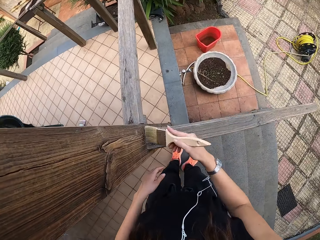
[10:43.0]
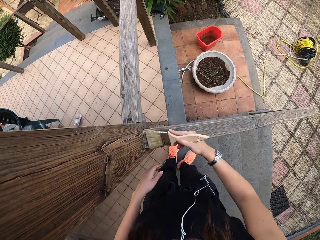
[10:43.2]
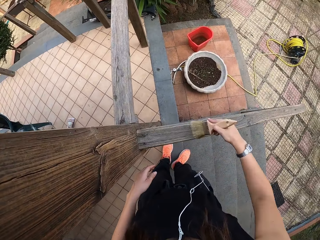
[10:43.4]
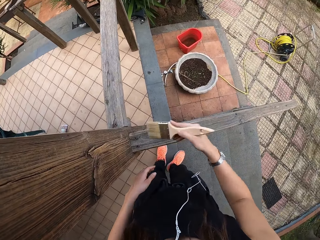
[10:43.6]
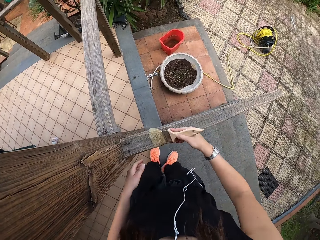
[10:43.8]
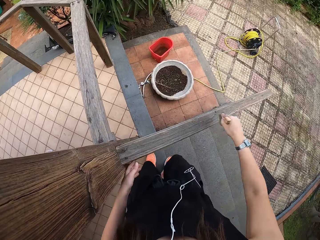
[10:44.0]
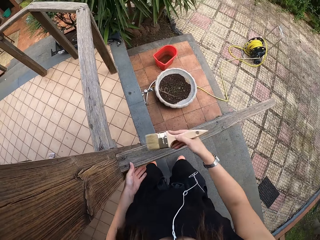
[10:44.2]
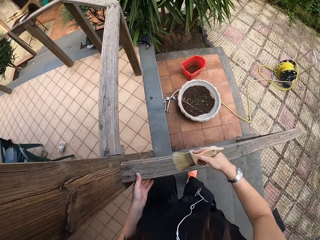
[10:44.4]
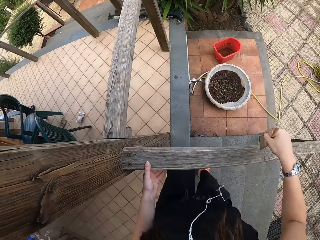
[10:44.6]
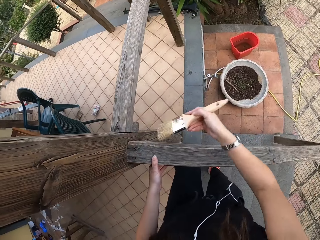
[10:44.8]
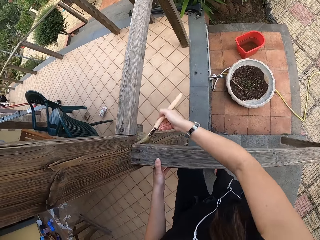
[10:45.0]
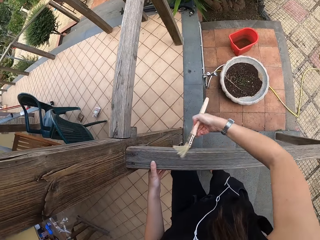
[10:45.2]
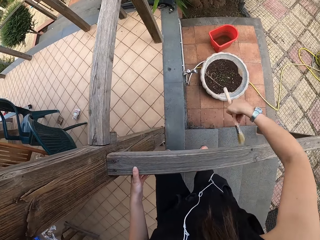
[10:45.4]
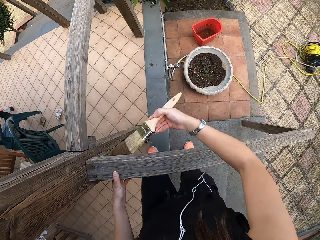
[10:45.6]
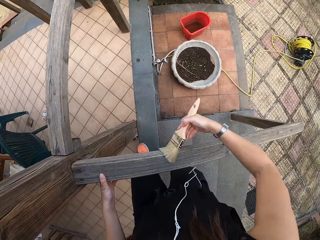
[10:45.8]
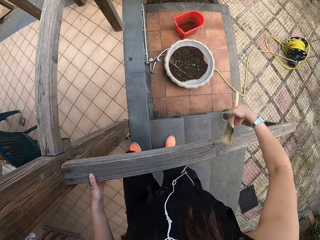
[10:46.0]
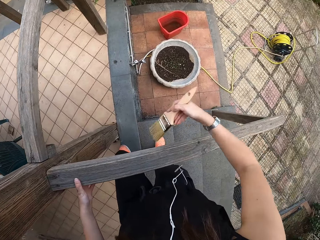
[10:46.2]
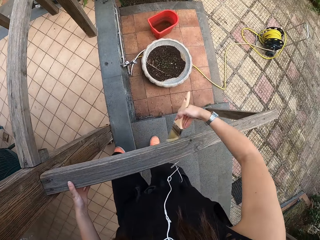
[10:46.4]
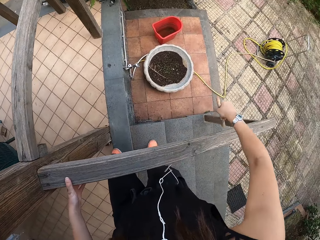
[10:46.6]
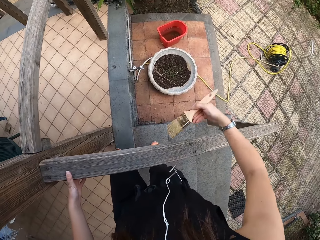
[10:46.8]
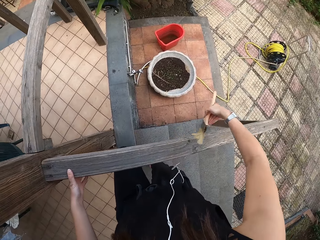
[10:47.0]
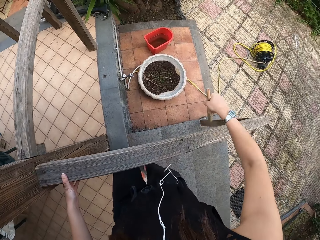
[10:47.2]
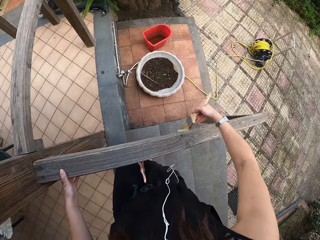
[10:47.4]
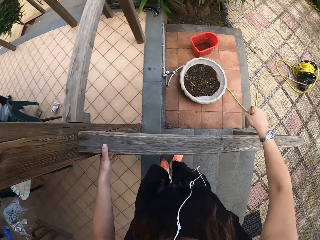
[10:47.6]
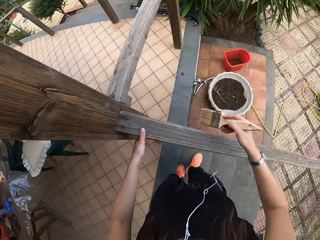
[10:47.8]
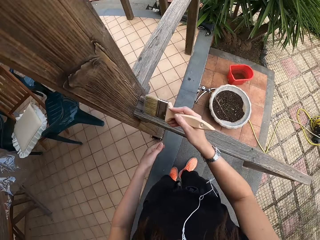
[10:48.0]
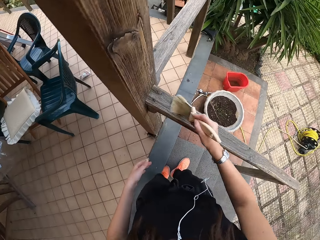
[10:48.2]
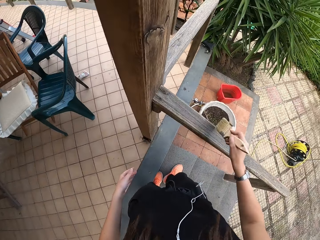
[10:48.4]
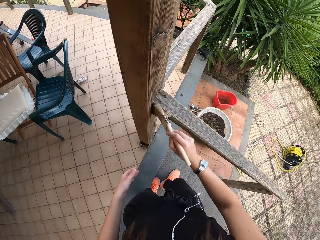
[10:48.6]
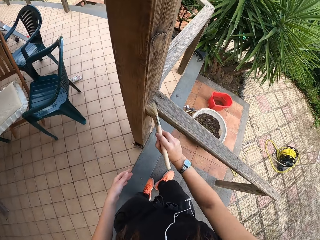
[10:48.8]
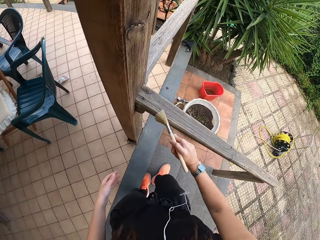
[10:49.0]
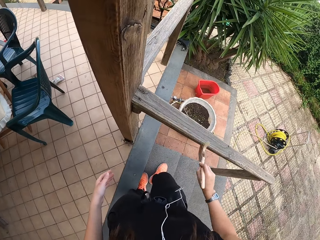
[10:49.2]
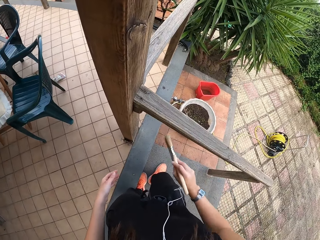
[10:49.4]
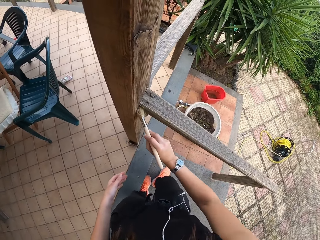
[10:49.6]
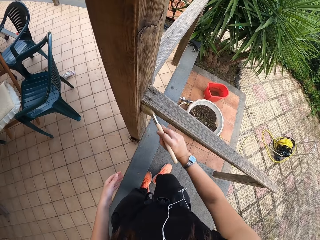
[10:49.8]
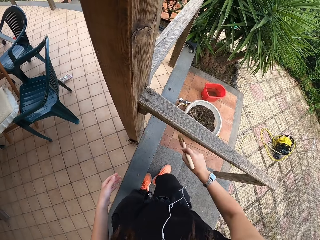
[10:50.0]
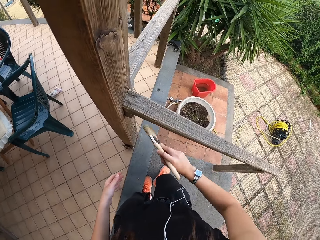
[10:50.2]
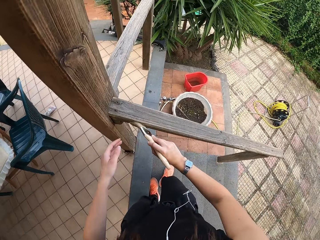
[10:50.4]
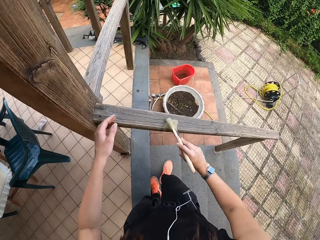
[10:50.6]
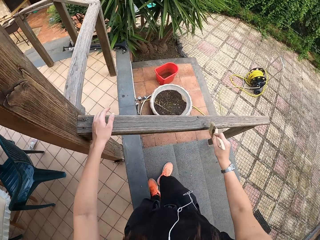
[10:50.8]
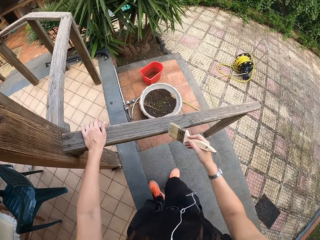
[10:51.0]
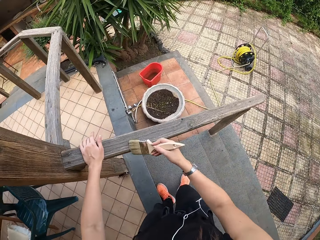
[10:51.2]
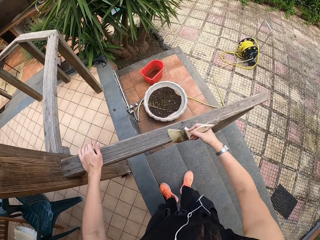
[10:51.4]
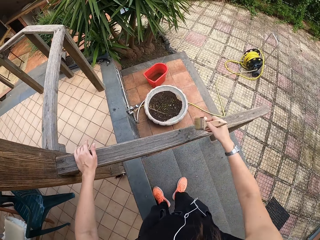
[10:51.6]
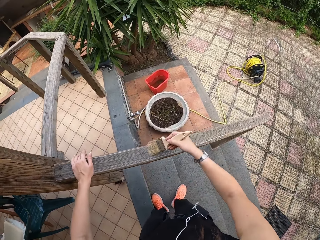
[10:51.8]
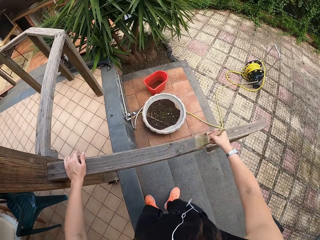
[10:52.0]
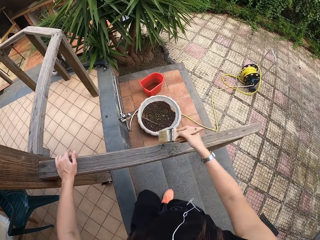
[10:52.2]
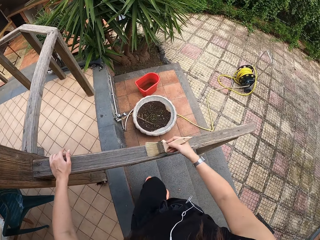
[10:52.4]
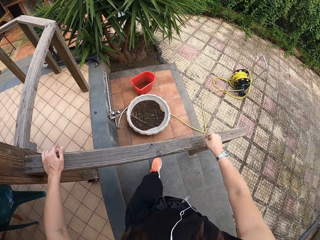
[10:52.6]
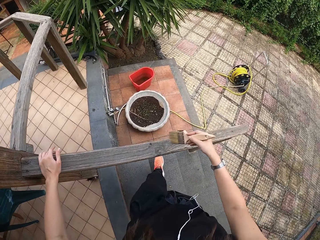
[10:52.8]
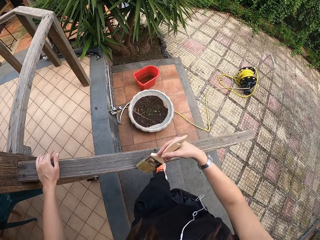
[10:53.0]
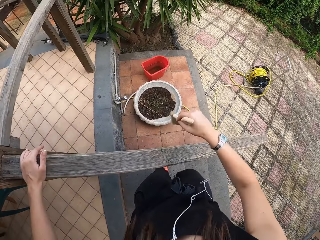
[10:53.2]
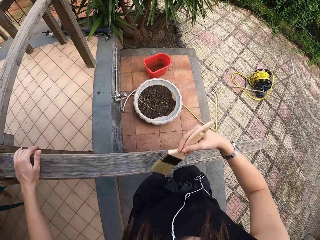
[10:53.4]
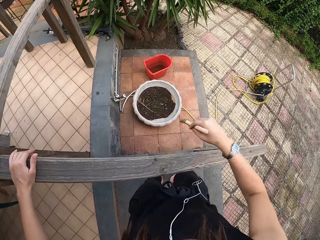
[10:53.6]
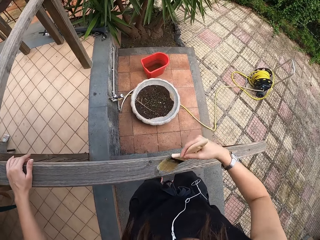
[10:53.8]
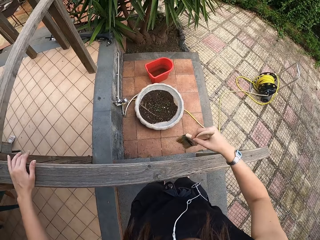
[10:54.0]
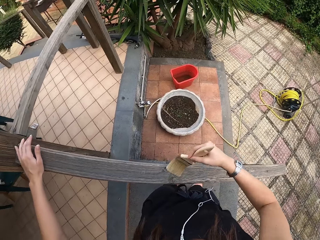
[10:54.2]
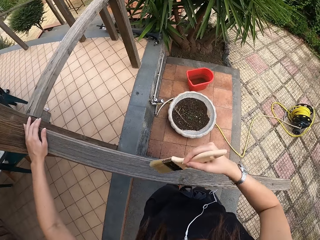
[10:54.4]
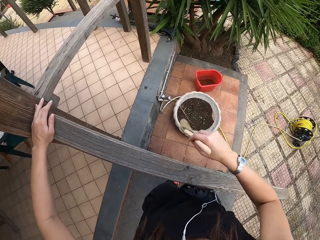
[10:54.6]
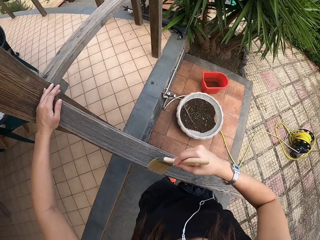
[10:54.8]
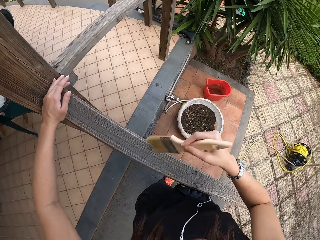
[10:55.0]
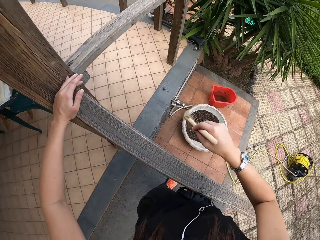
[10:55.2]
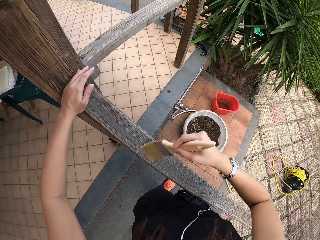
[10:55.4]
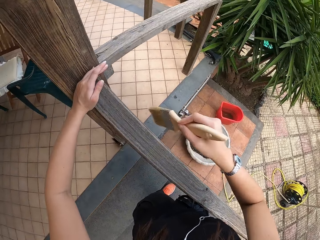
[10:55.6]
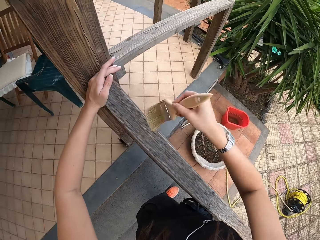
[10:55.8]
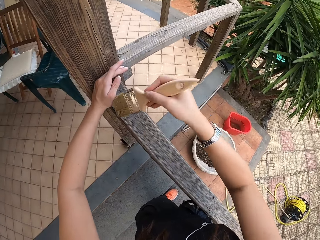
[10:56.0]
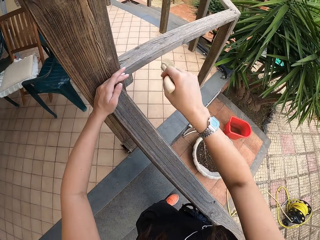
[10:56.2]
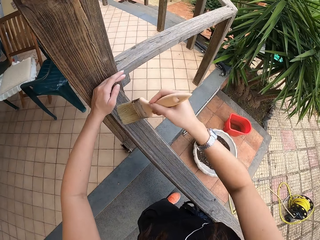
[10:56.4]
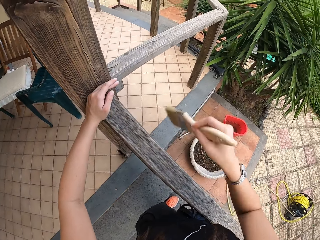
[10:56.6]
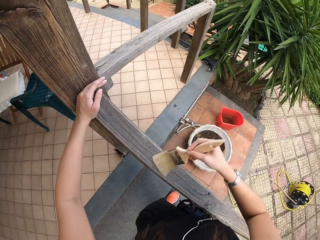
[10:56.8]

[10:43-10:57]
The camera wearer stands and brushes the wood with the paint brush. They hold the post. They brush. They remove the hand from the post. They brush. They put the hand on the post. They brush. They move. They brush.

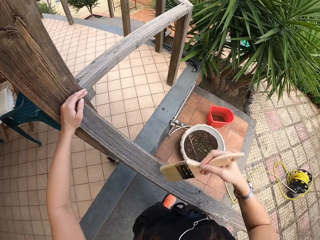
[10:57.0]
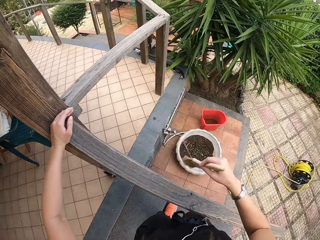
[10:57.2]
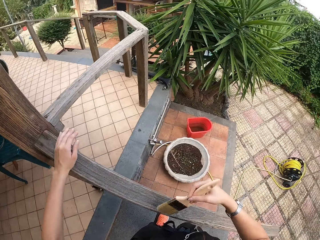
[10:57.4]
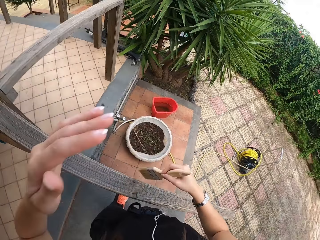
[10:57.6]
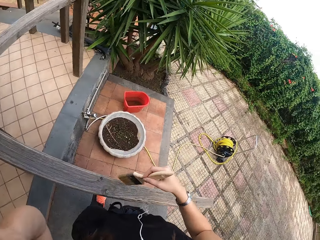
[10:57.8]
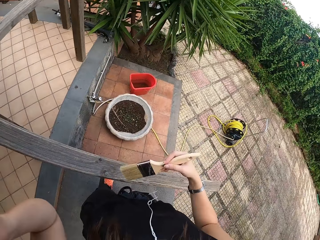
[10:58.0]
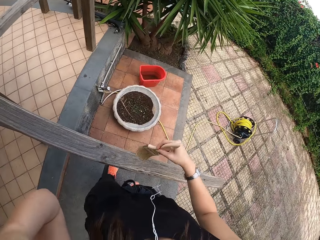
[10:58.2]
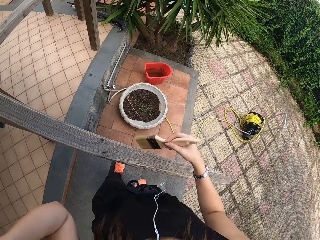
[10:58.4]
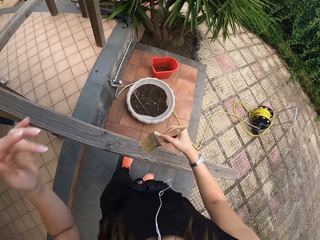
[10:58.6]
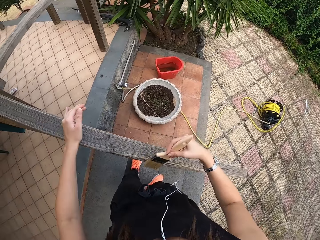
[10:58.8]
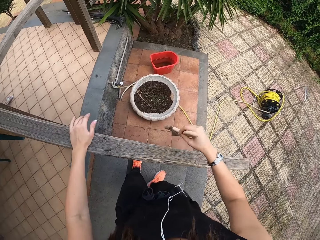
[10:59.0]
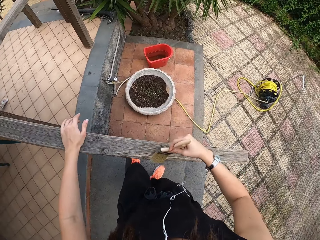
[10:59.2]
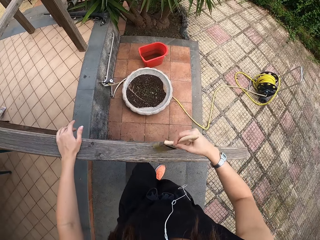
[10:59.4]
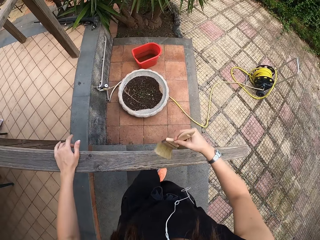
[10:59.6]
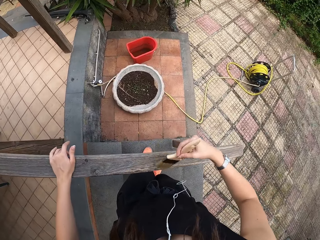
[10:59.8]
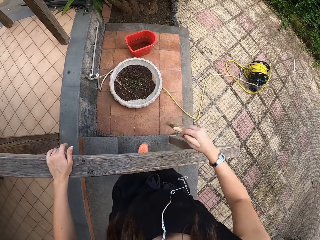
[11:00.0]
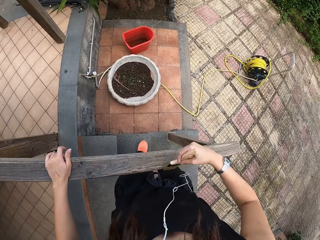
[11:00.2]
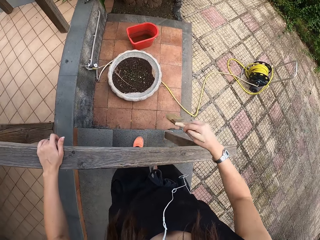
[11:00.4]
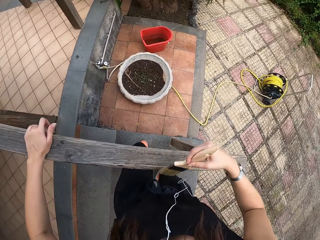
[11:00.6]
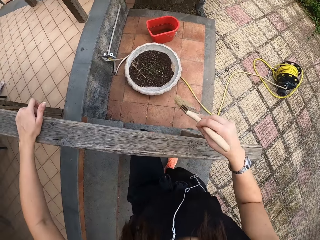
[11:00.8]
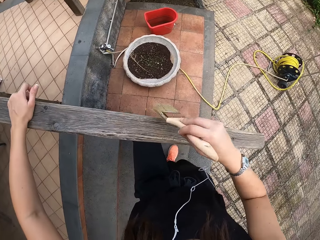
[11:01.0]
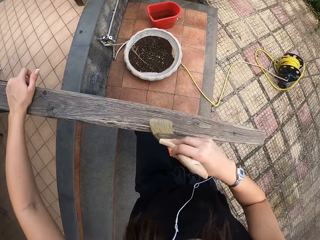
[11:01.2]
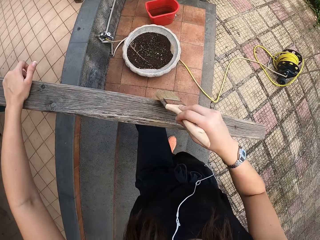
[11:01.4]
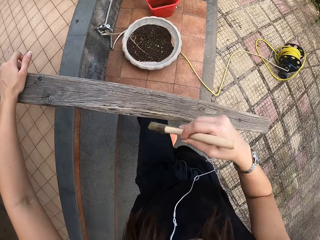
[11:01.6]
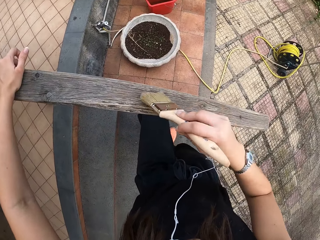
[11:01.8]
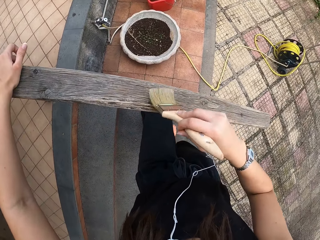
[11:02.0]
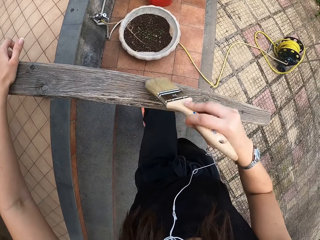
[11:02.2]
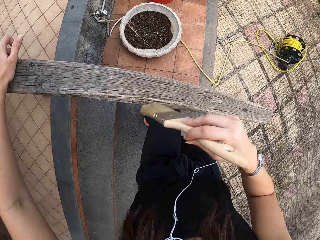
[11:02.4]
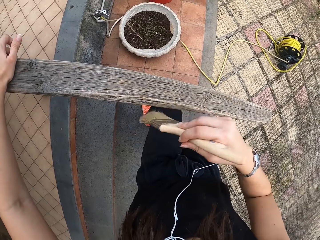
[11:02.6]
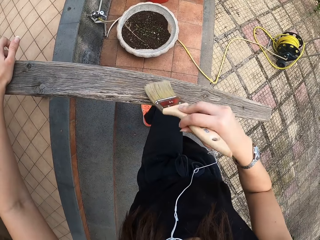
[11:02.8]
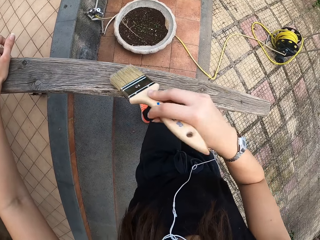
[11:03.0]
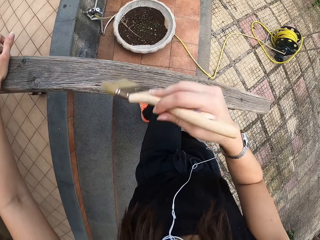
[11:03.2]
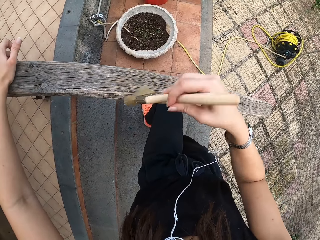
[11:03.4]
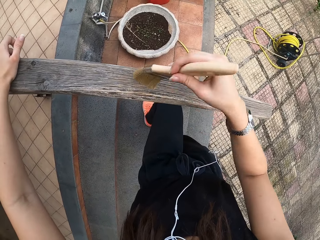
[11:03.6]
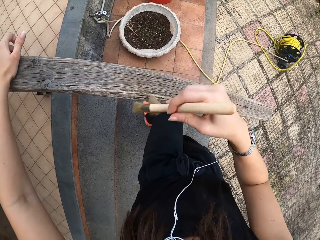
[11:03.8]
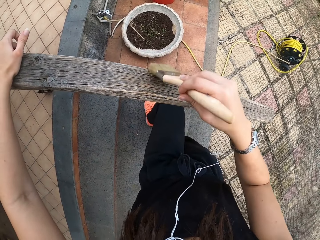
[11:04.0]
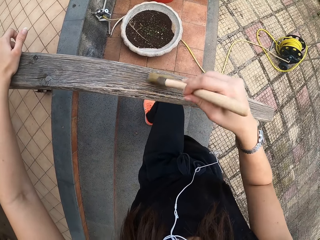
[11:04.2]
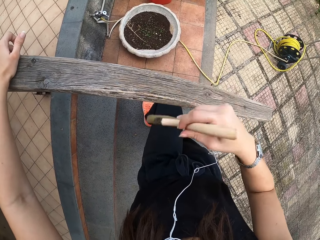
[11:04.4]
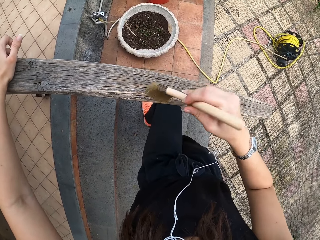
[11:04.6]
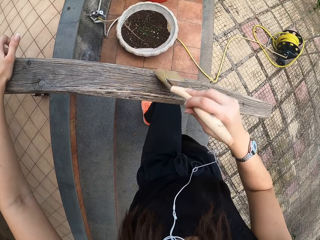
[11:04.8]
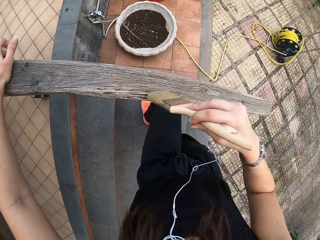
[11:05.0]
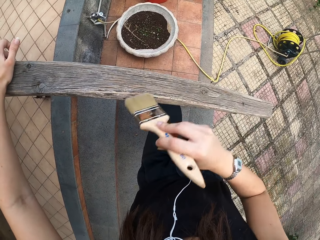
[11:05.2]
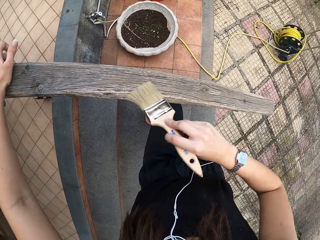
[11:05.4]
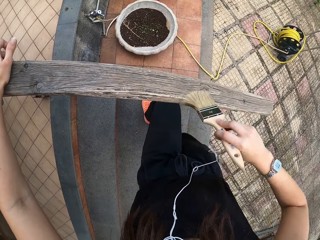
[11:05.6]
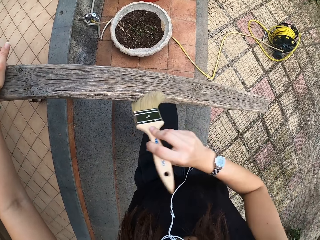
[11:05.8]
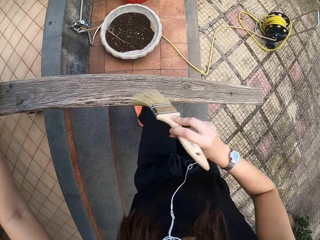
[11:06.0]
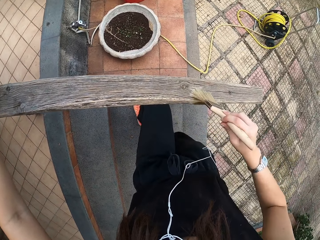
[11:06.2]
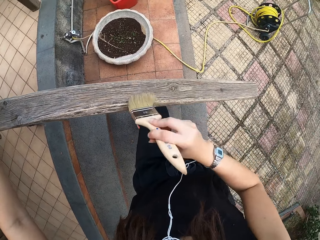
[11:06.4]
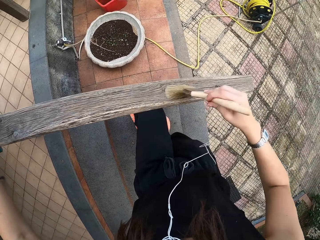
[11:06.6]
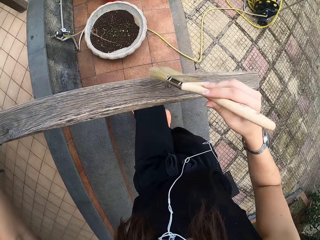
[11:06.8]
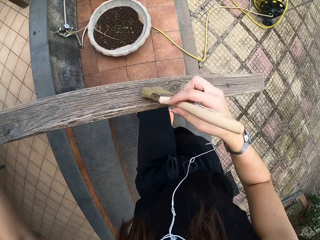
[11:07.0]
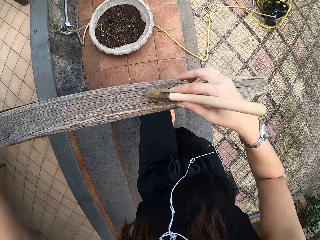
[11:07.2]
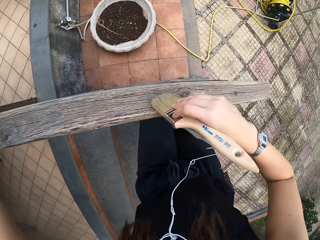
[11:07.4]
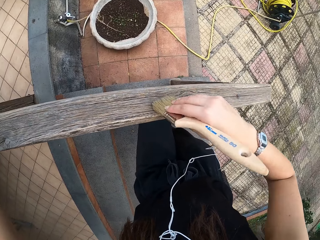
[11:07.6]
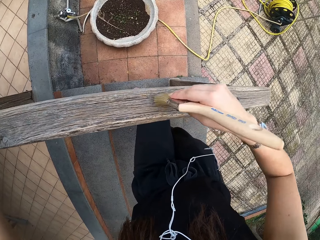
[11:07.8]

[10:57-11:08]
The camera wearer rubs his face. He lowers the hand. He puts the hand on the post. He brushes. He folds the leg. He brushes.
